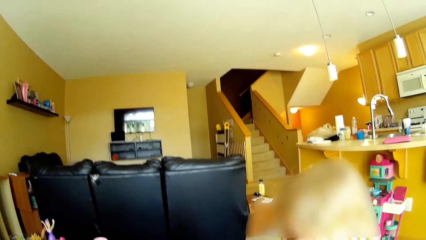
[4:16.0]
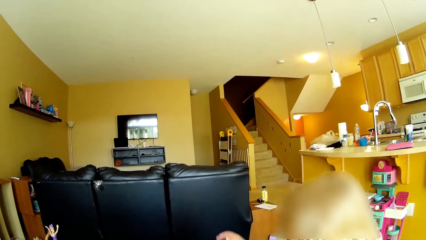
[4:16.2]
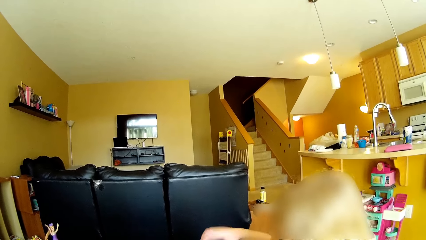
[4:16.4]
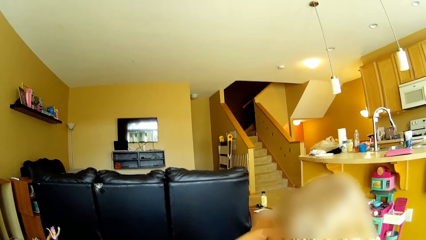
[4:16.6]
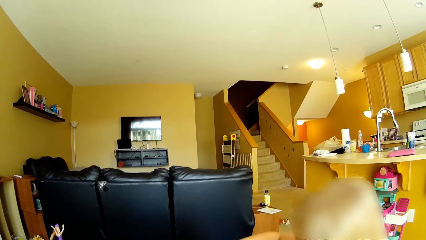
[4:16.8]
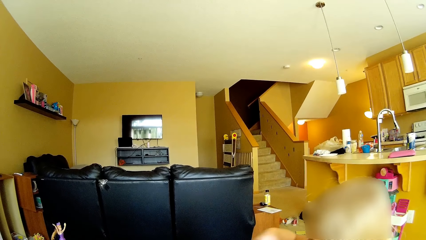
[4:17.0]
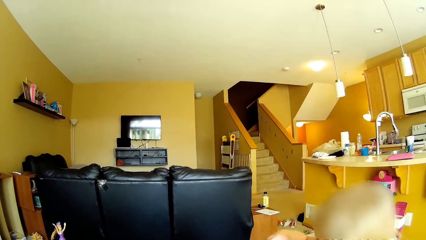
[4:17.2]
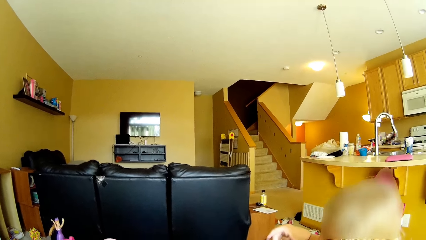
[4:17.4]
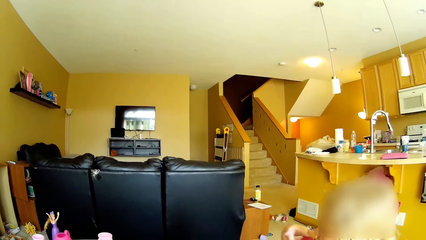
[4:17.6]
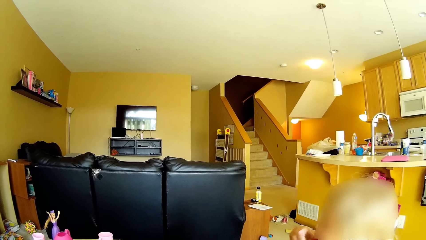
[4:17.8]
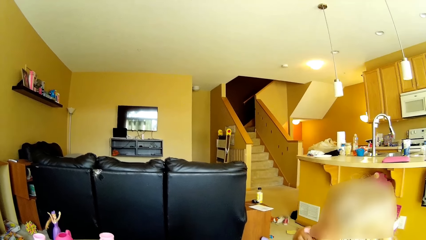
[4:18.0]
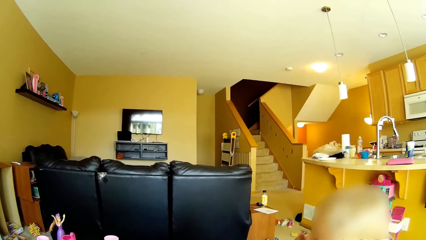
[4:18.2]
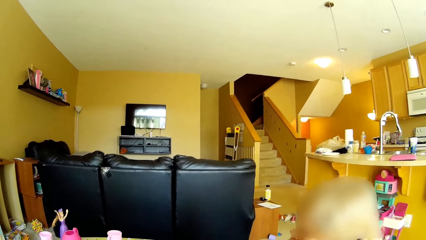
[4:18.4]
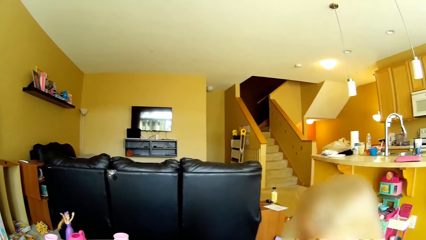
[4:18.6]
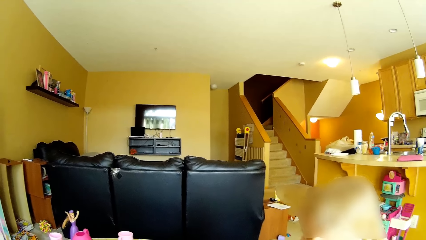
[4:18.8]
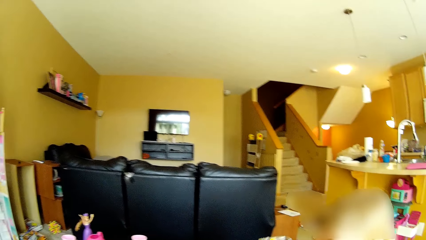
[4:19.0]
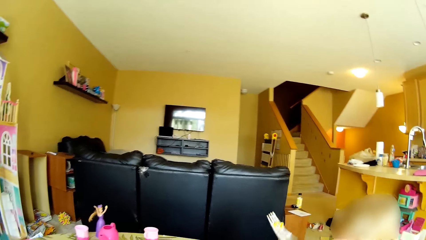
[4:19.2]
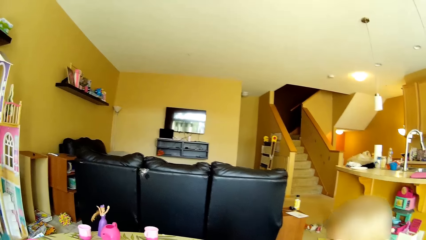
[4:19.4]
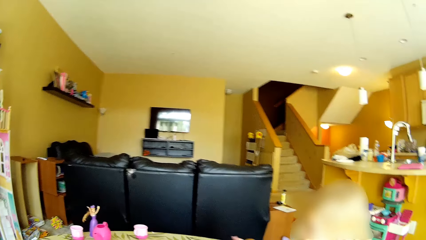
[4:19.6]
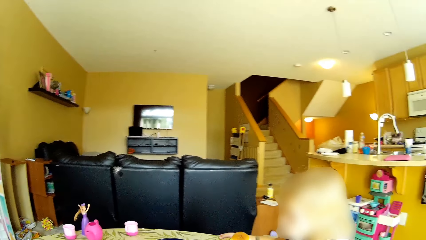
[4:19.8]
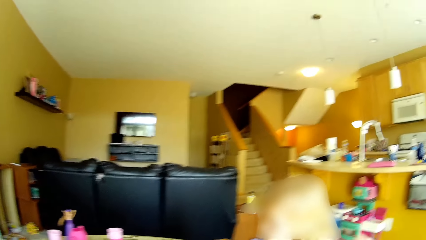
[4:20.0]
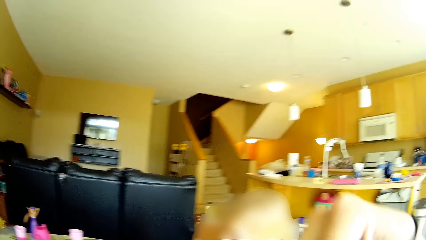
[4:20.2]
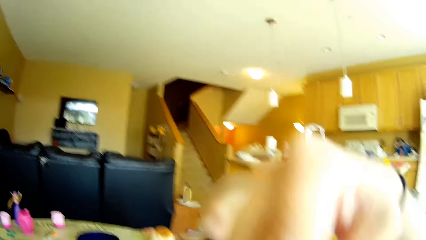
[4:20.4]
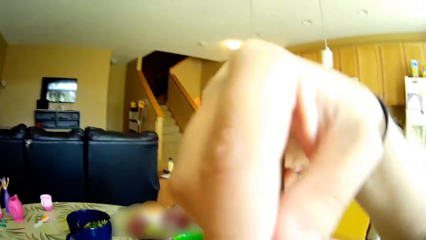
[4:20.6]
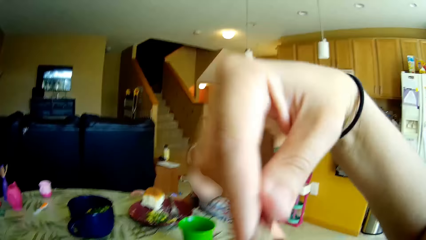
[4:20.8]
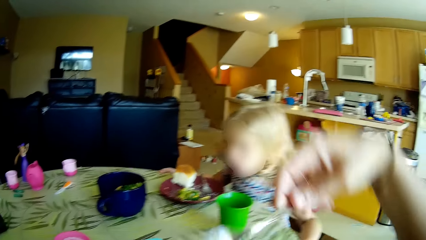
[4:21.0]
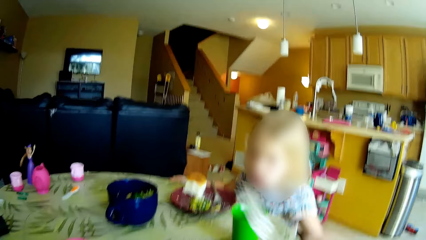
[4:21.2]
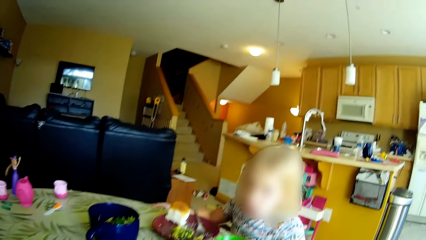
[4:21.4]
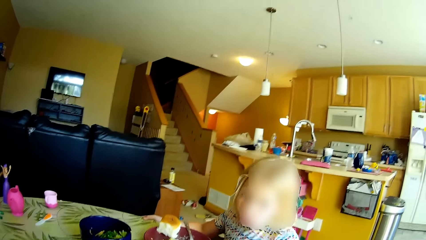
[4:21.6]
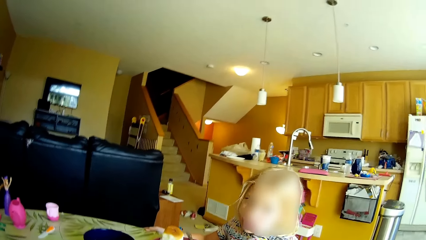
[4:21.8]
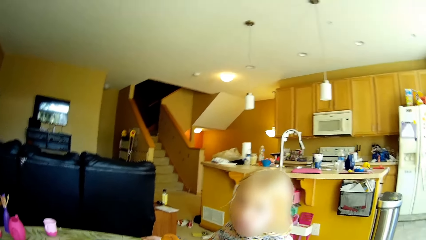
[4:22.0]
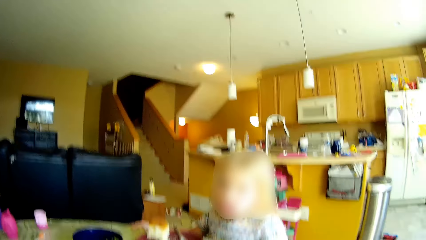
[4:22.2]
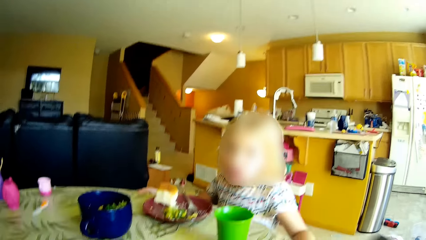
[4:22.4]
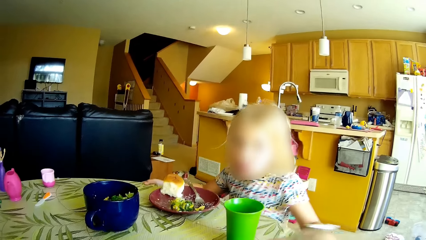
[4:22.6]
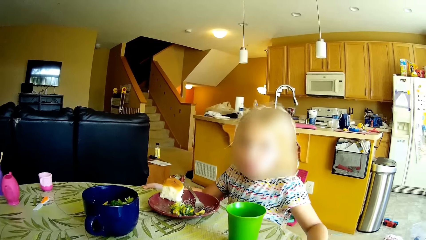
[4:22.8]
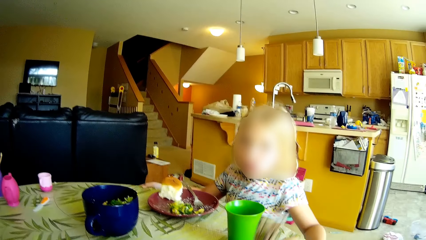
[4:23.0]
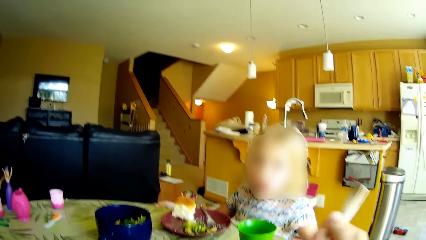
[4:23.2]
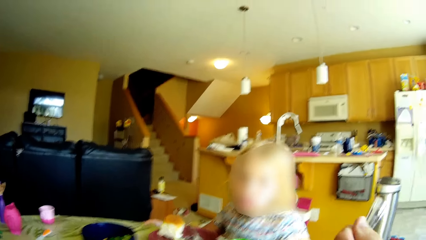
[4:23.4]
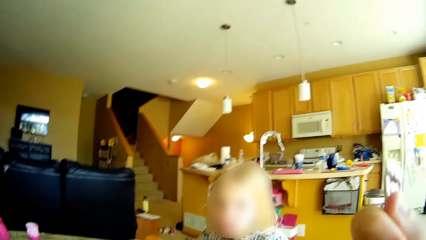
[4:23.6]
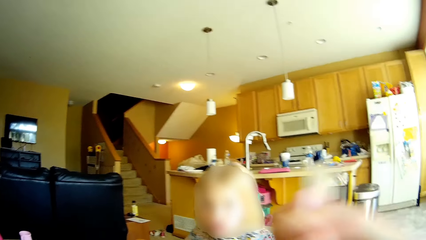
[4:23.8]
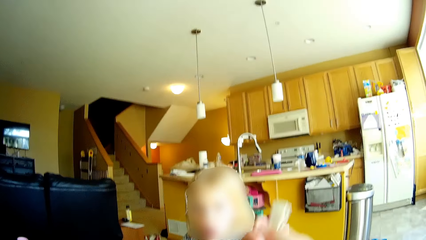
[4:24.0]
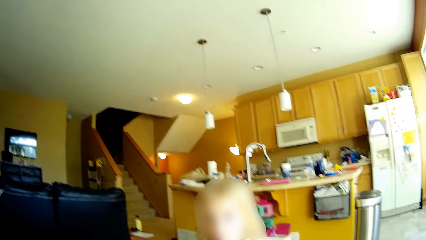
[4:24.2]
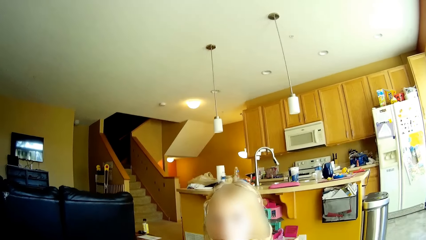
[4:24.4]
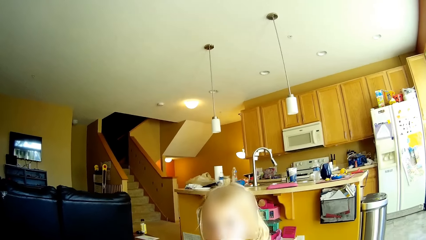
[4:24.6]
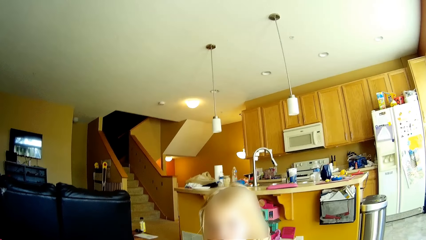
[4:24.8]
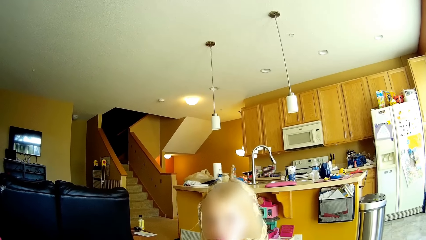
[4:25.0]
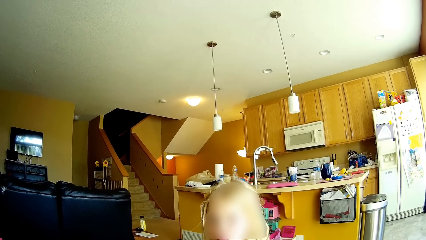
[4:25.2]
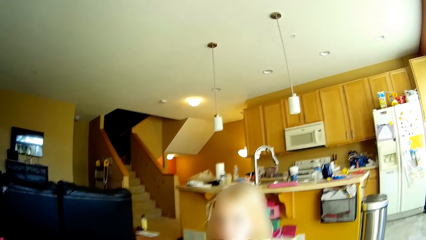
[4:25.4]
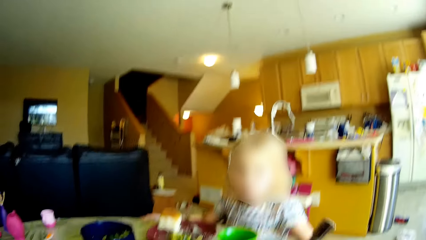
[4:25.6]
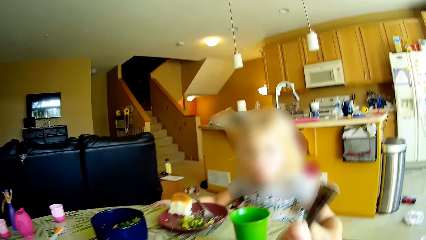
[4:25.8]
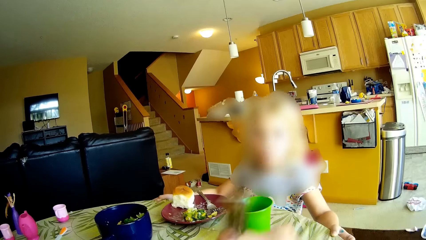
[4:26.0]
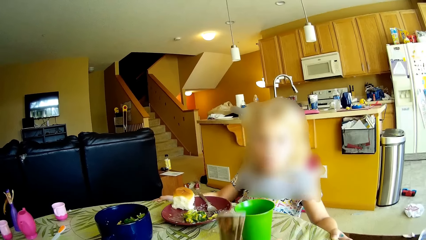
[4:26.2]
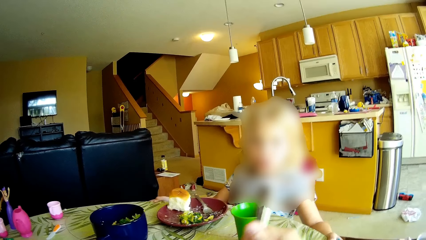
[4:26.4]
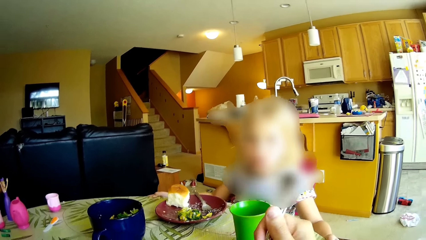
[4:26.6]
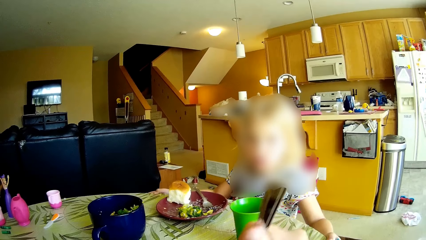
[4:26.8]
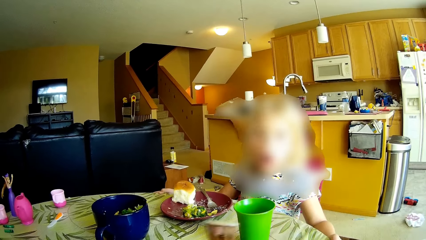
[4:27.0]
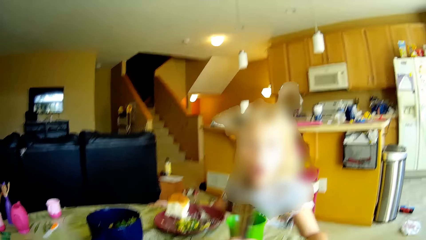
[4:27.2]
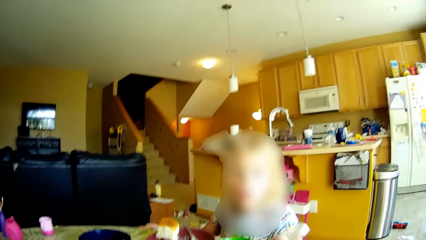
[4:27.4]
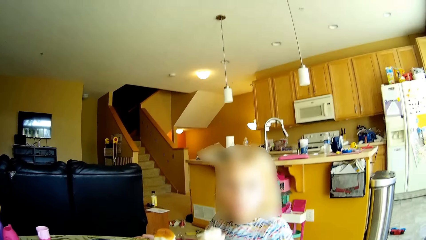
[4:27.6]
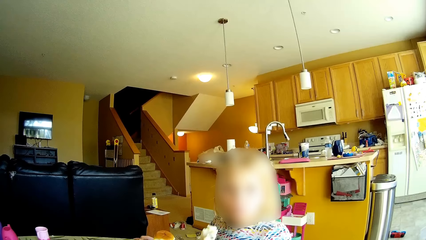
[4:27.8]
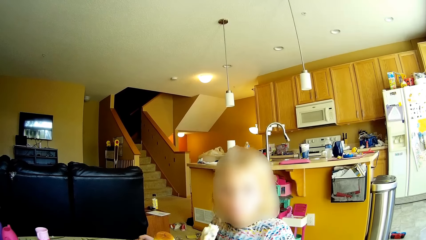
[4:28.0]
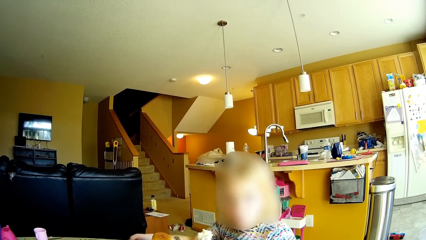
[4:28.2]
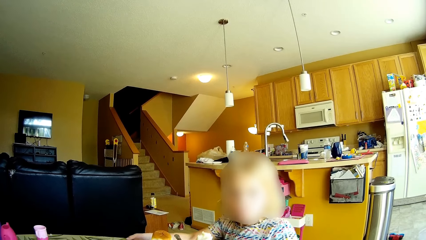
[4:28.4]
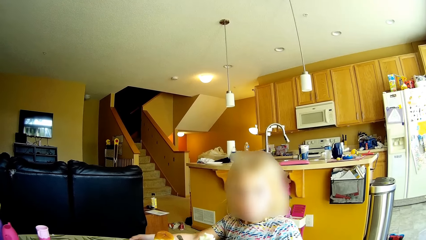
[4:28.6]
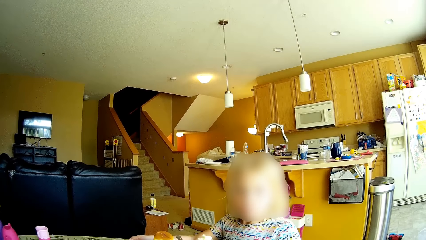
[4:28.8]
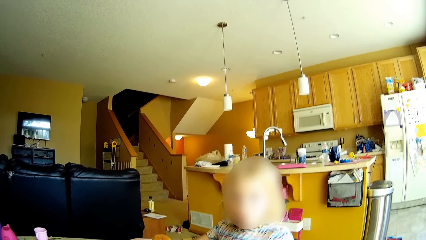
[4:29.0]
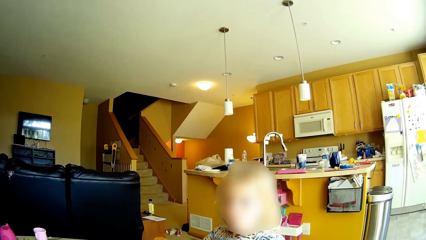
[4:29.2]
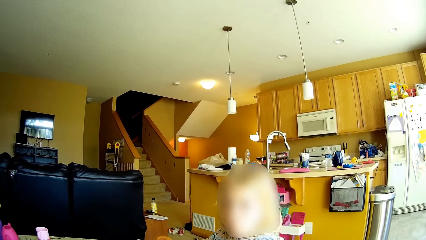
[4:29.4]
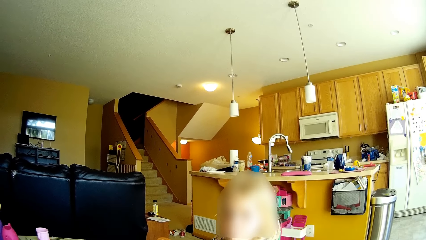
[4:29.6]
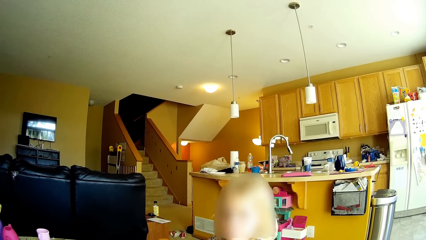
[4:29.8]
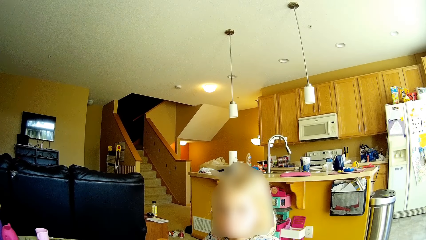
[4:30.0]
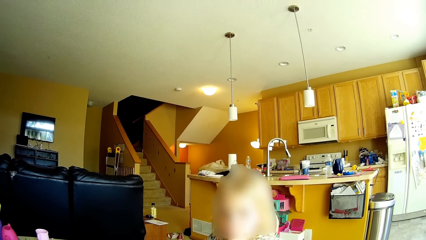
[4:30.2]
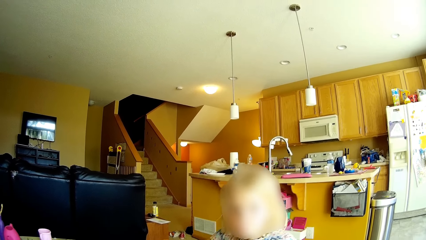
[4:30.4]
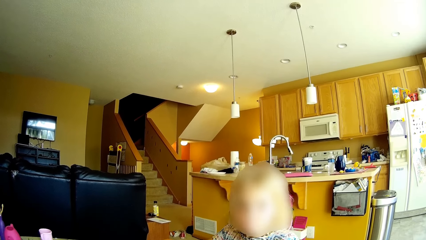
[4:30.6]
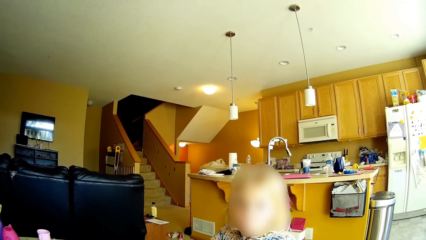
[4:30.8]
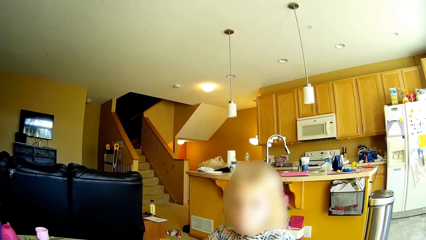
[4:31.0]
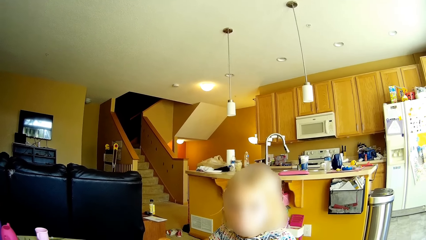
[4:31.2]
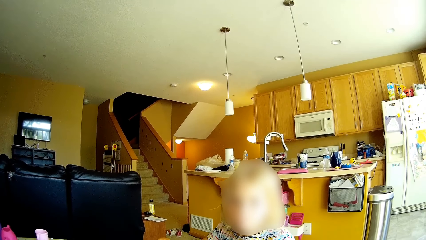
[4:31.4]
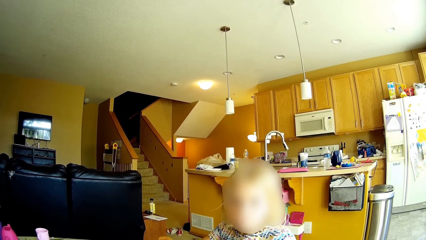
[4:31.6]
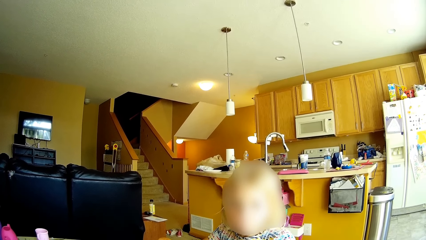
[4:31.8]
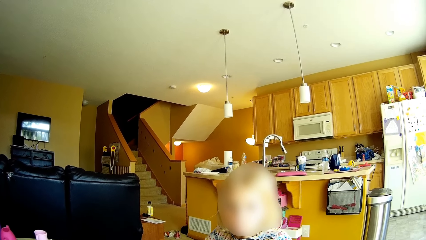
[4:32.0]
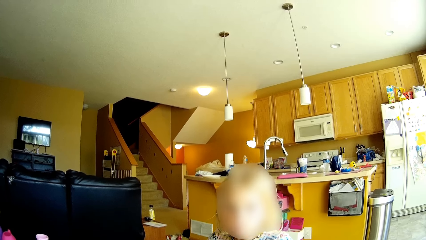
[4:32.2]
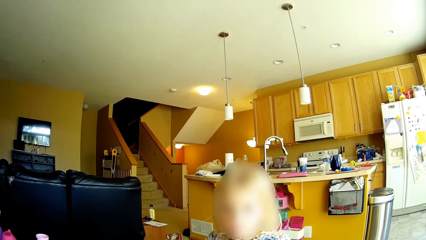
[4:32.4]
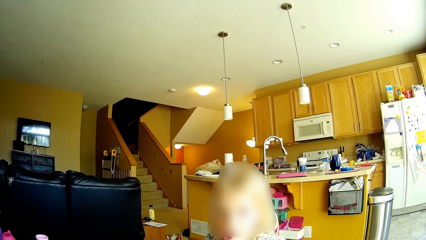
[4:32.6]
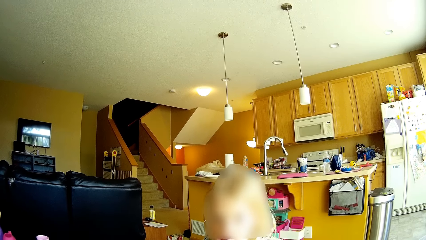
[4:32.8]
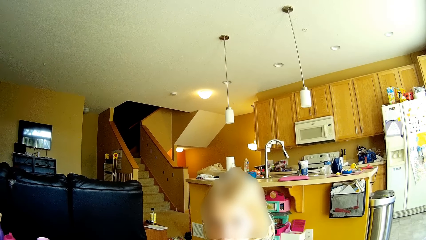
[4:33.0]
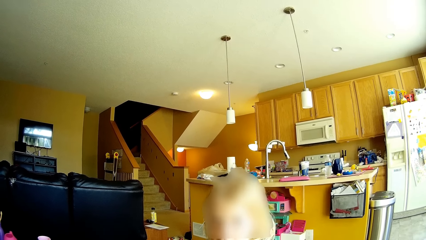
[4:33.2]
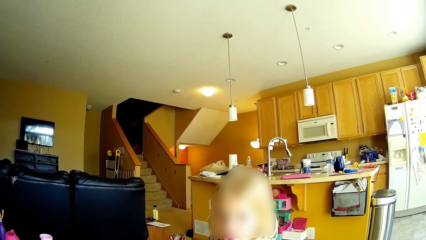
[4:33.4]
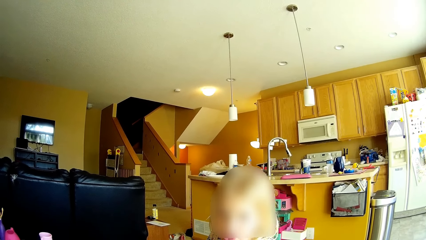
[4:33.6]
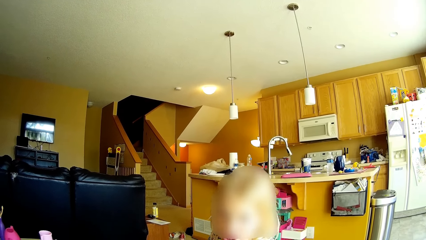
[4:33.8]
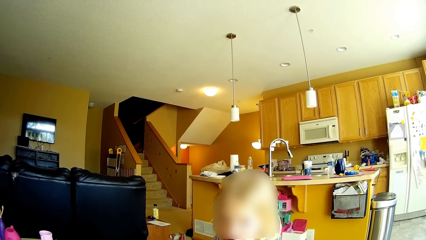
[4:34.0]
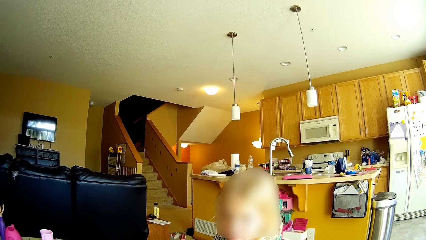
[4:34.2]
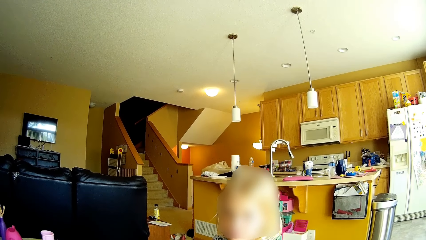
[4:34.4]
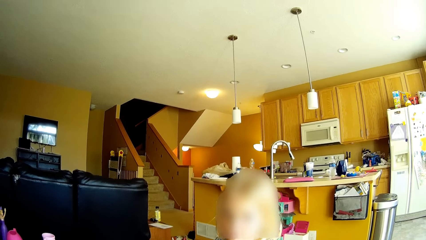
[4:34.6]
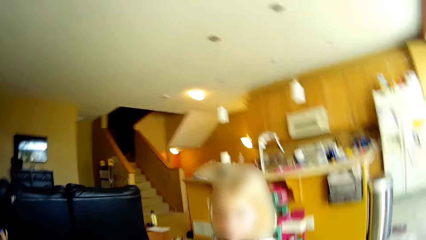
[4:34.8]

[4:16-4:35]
The girl eats noodles with her right hand. The camera wearer eats noodles with a fork in her right hand. She eats noodles with the fork in her right hand again. She picks noodles from the plate on the table with her right hand.
